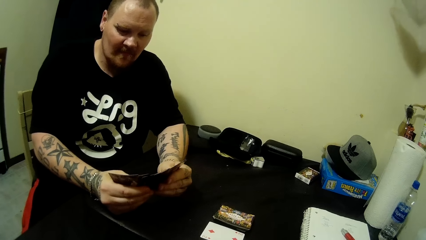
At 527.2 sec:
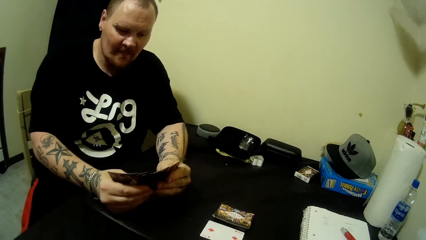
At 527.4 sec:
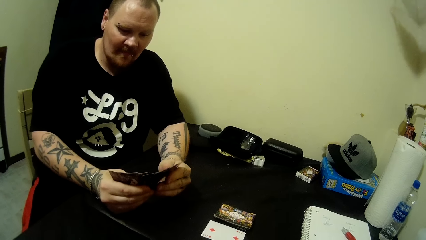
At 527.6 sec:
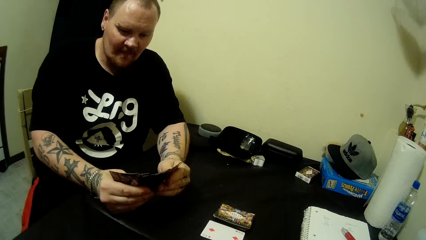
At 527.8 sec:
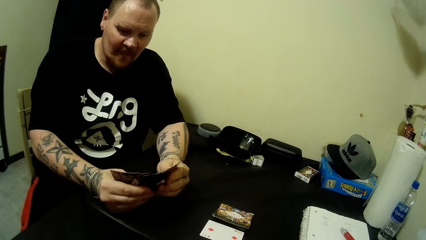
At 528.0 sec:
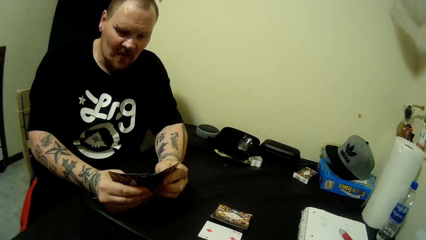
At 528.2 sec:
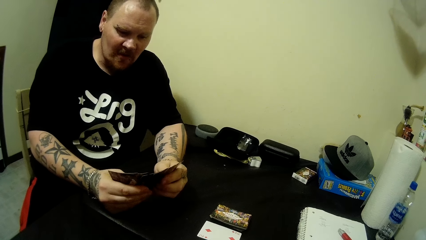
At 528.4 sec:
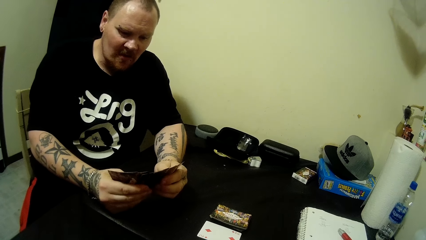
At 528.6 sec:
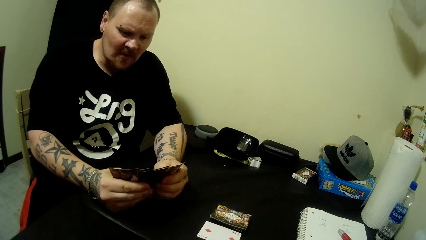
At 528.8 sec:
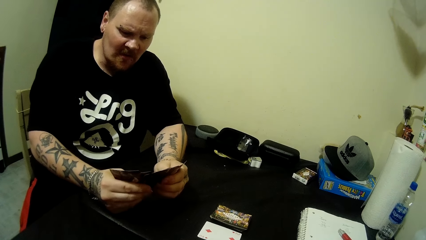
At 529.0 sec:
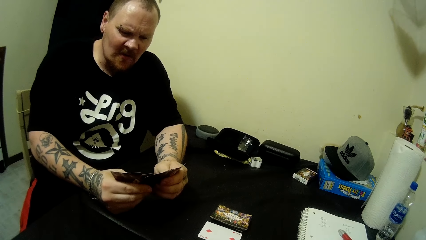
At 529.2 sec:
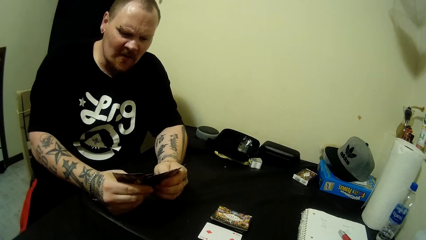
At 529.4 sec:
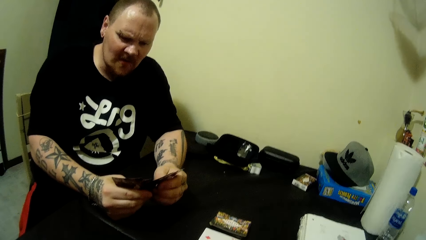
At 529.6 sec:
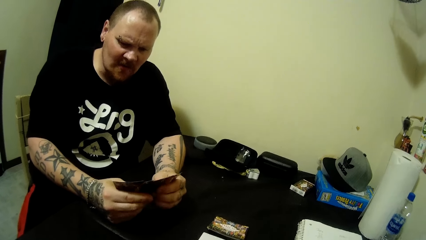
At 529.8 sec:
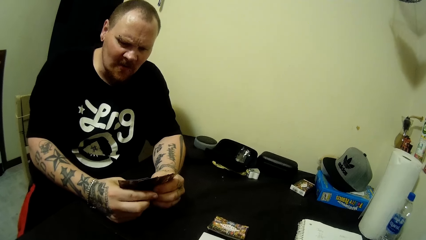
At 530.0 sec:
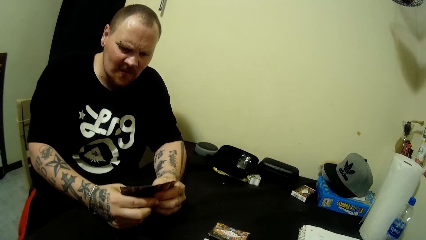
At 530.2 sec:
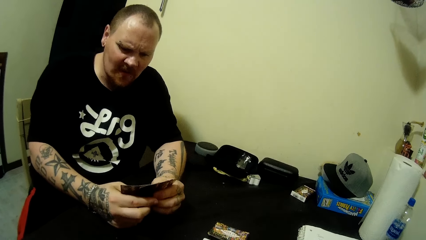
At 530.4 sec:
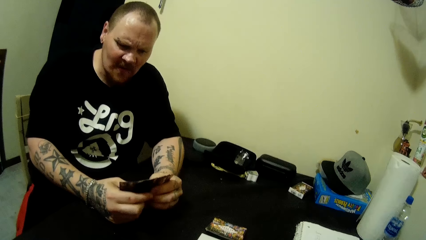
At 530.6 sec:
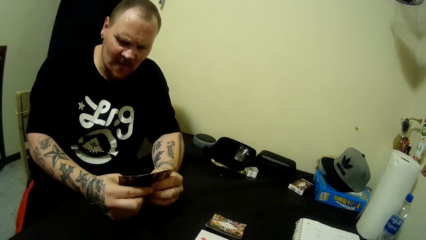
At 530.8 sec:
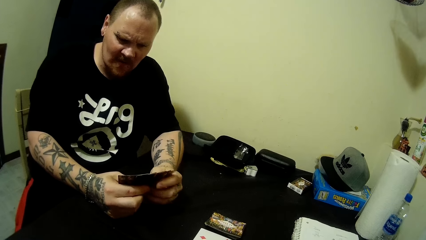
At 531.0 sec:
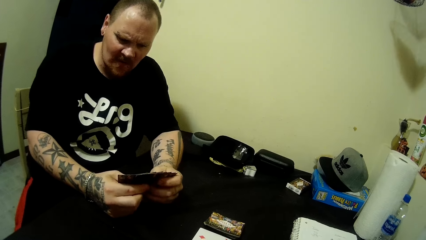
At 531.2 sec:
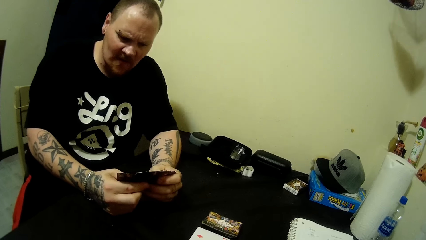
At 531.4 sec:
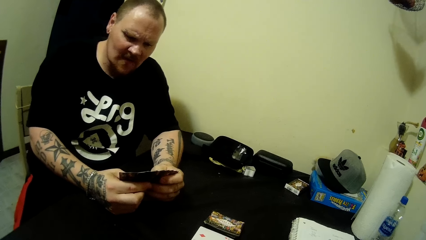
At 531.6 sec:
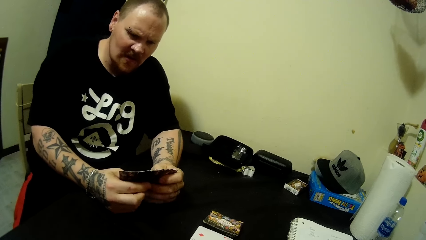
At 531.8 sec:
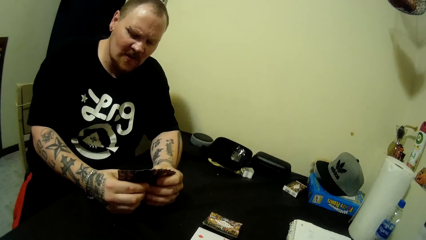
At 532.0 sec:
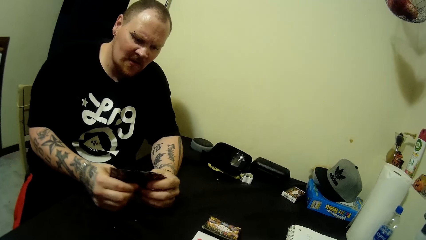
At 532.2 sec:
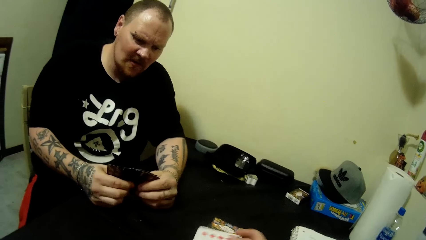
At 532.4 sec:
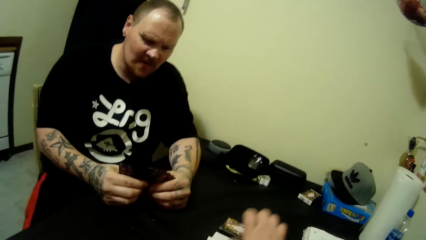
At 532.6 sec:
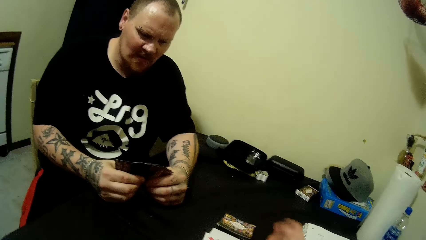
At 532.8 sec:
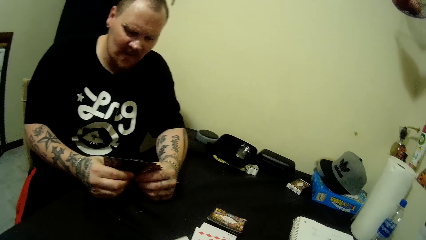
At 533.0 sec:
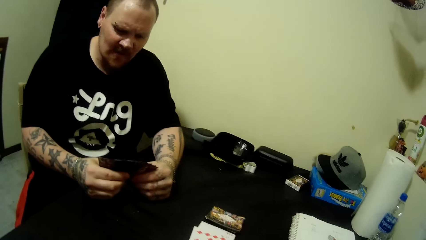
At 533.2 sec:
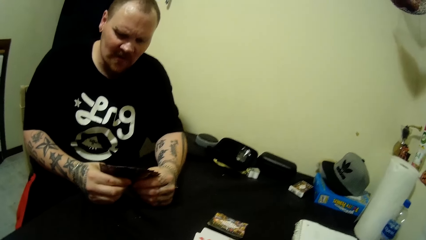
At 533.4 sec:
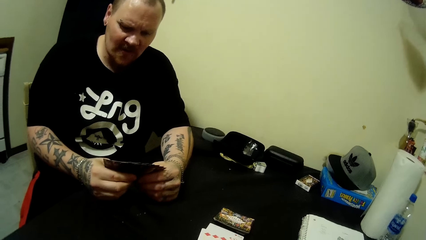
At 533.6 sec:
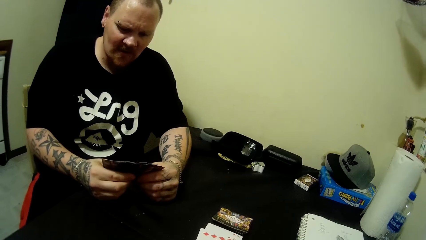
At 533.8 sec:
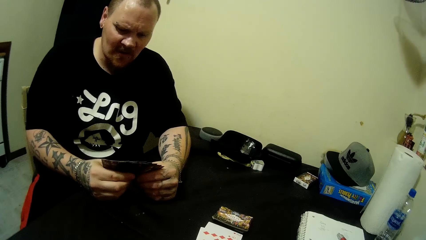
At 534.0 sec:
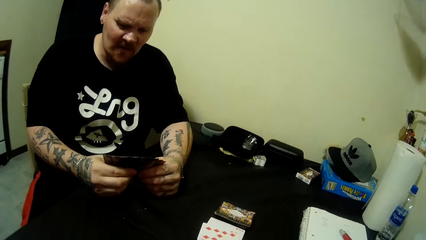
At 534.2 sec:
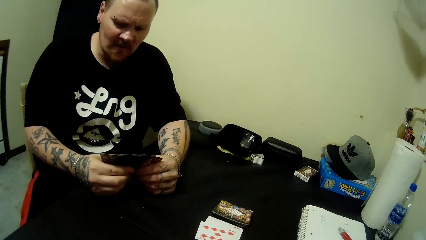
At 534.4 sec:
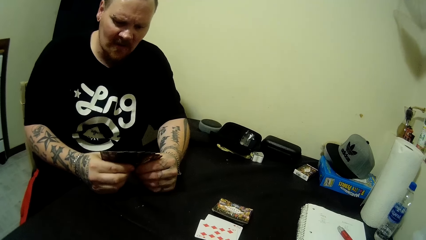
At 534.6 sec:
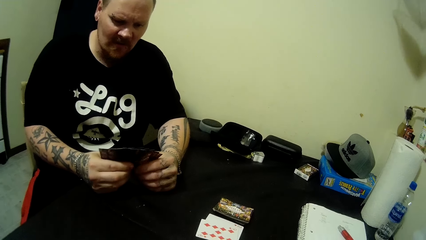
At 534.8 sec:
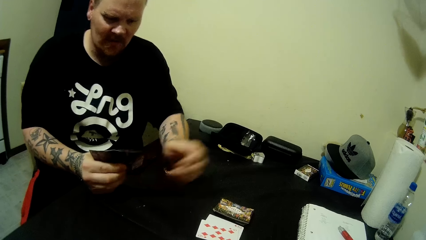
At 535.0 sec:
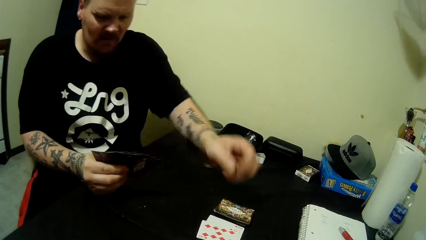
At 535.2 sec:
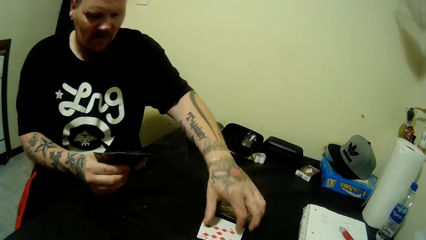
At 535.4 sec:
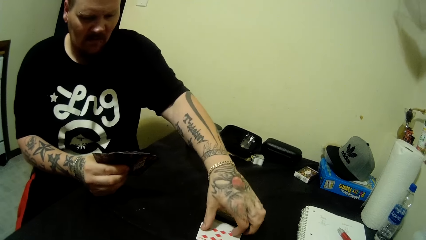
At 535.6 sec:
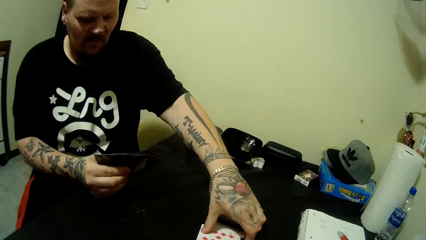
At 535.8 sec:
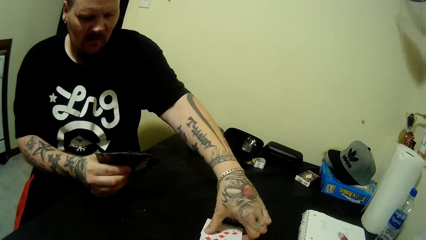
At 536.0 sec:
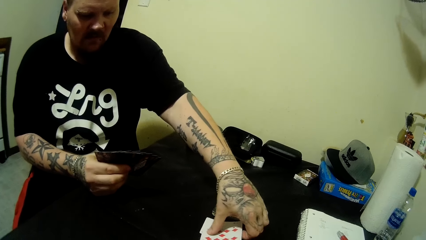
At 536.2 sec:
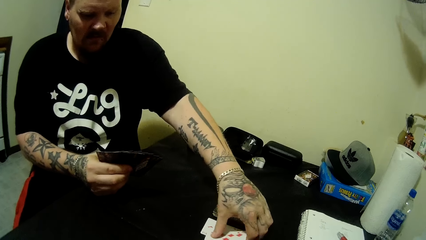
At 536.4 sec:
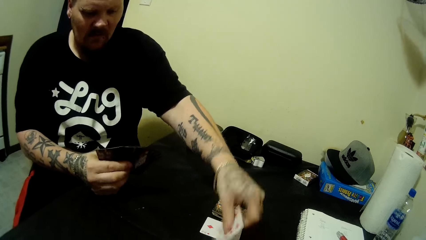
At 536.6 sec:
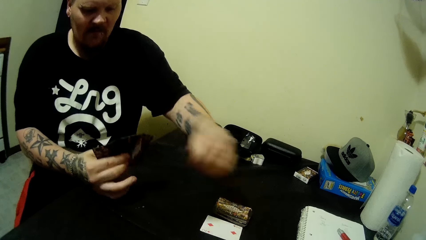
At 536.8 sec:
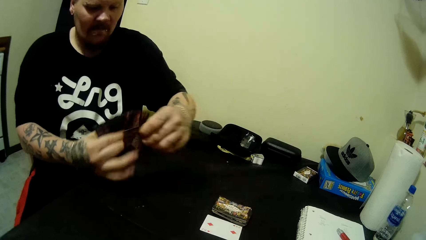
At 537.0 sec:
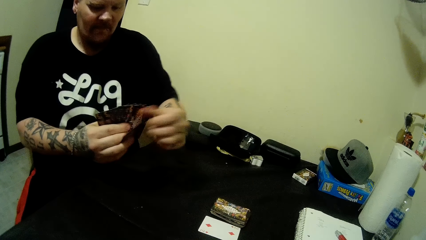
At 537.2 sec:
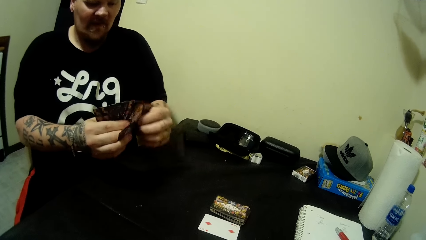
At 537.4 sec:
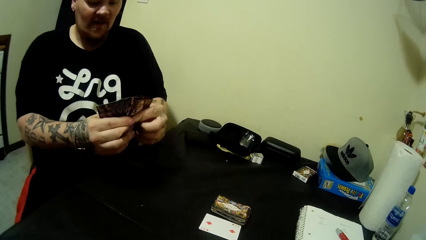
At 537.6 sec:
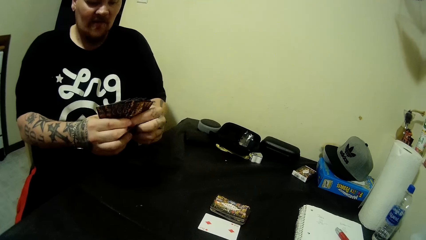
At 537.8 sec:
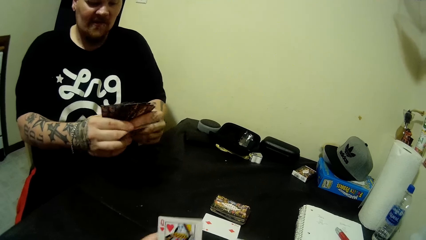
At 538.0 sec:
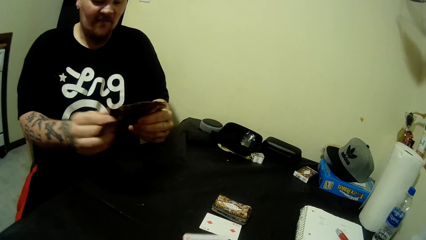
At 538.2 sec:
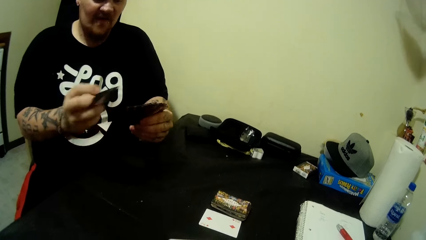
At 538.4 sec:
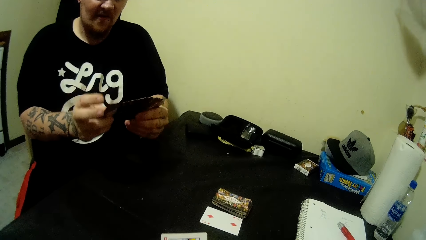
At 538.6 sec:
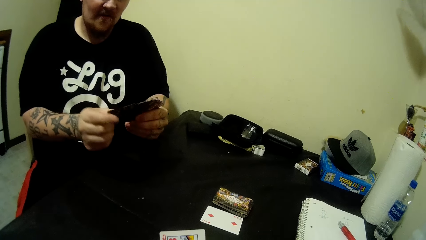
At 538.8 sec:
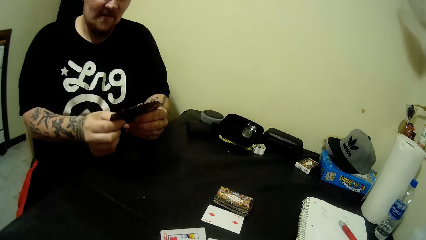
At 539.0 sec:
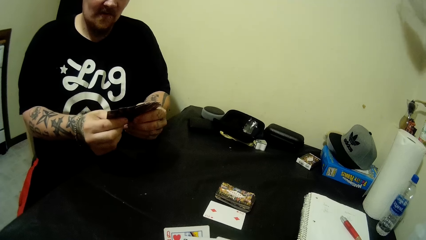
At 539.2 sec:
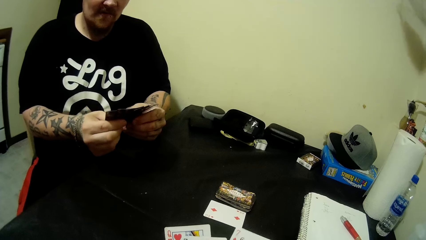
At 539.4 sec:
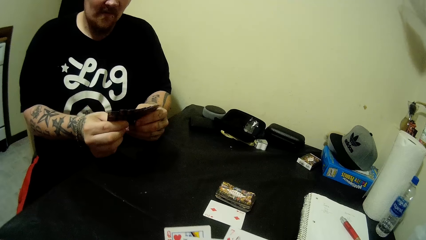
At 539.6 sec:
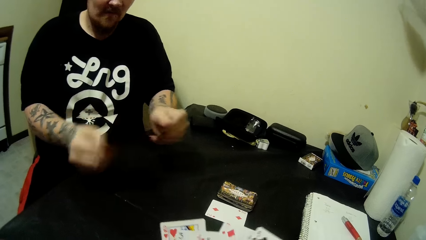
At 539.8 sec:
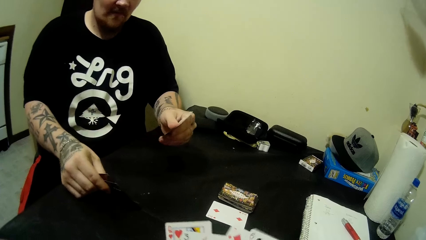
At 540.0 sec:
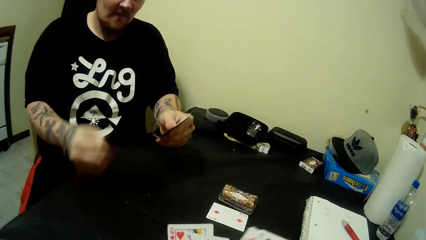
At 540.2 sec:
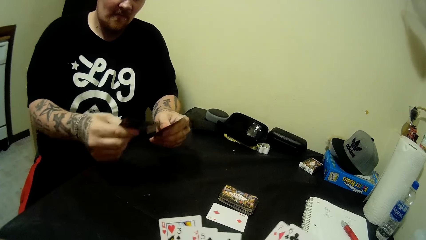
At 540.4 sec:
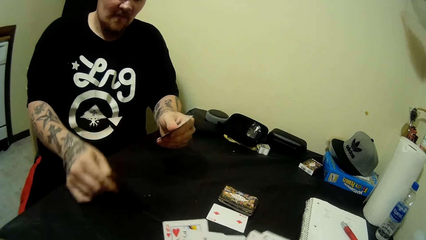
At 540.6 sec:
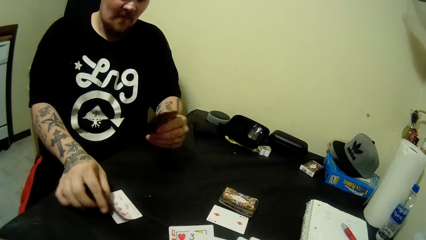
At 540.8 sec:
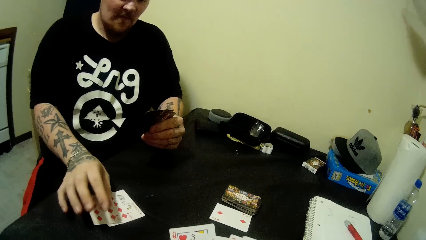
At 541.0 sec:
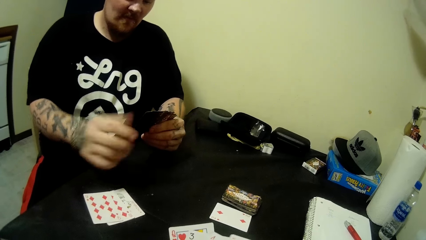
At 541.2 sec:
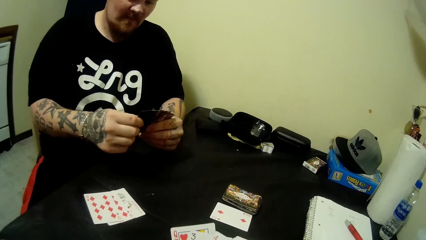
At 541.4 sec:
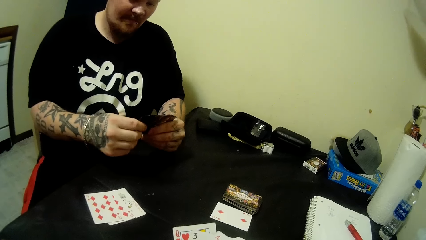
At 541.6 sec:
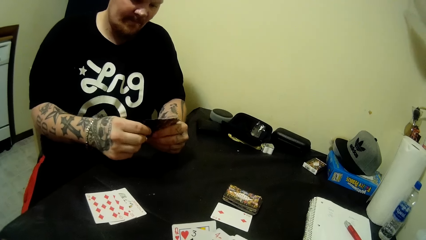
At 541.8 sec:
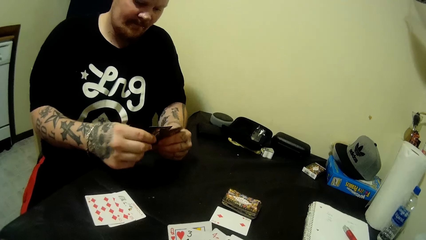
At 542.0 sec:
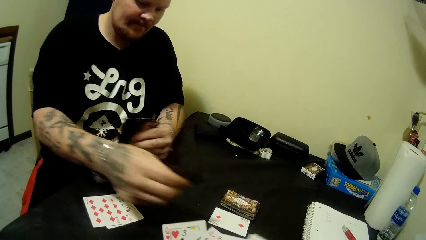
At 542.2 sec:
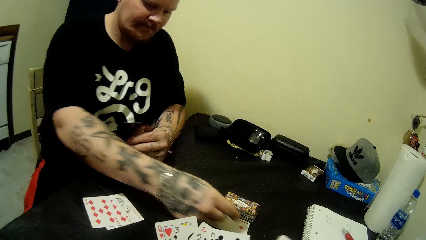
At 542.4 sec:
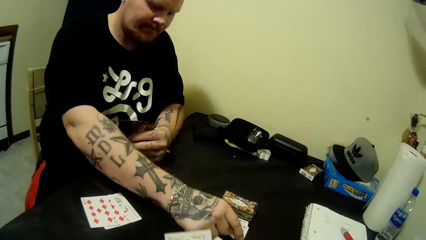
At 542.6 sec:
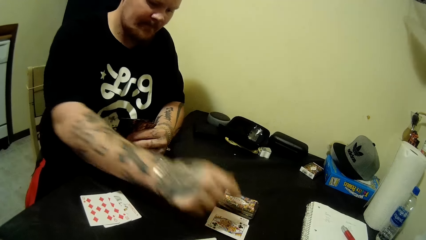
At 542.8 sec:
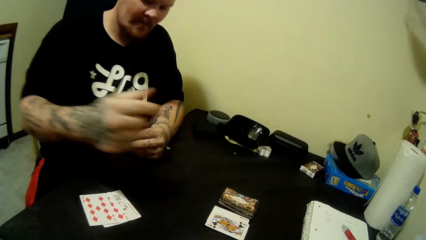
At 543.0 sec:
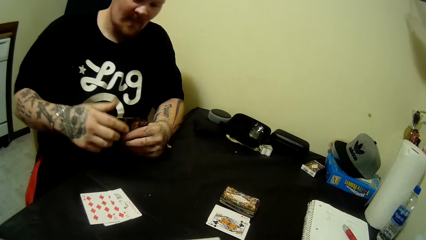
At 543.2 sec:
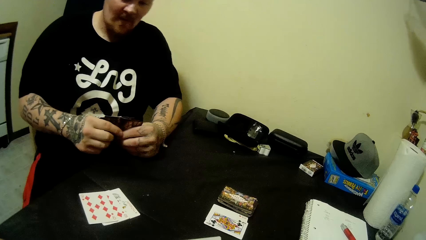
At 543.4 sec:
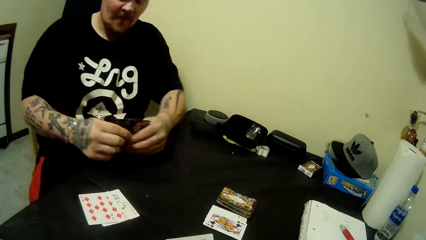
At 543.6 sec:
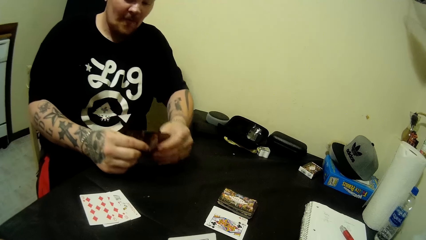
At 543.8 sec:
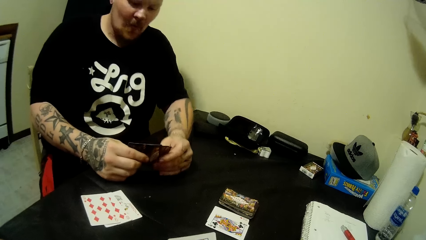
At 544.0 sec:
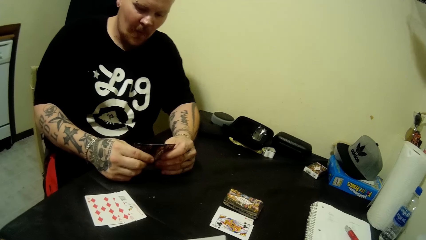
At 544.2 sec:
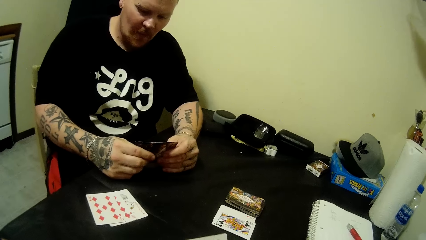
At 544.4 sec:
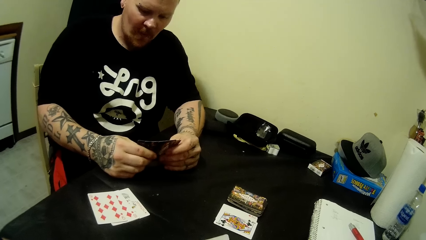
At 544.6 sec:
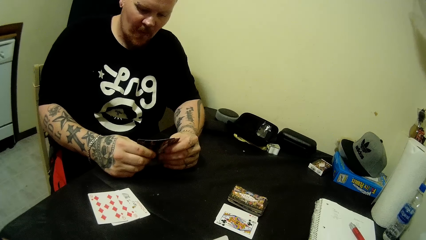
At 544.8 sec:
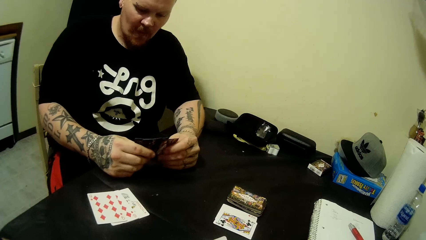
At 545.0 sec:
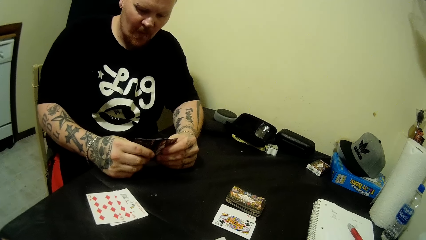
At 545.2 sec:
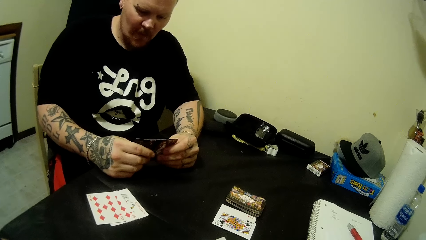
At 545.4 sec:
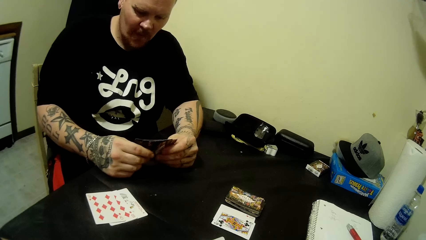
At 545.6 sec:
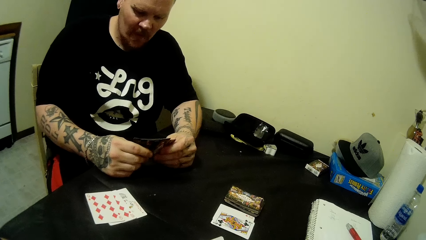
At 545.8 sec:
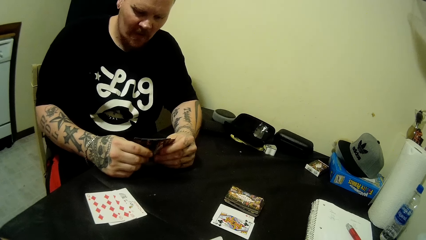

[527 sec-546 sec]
The man looks at the cards. The camera wearer puts a card on the table. They look around. The man looks around. The man picks a card on the table with his left hand. The man holds the card and looks at the cards. The camera wearer arranges cards. The man picks a card from the other hand. The man holds the stack of cards in both hands. The man looks at the cards and moves cards around. The man drops some cards on the table with his right hand. The man holds the stack of cards in both hands. The man looks at the cards and pulls a card. The man drops a card on the table with his right hand. The camera wearer looks around. The man holds the stack of cards in both hands. The camera wearer arranges cards. The man looks at the cards. The camera wearer looks around.
